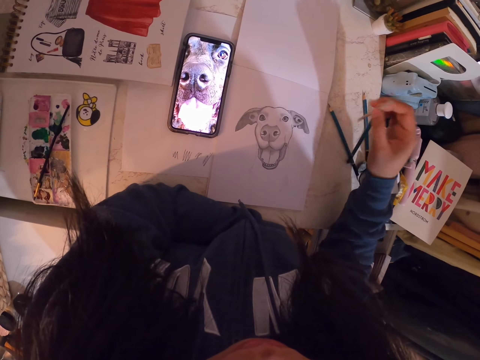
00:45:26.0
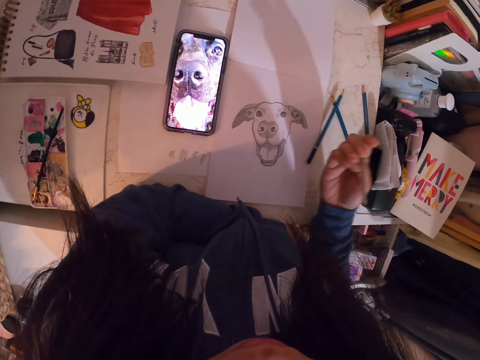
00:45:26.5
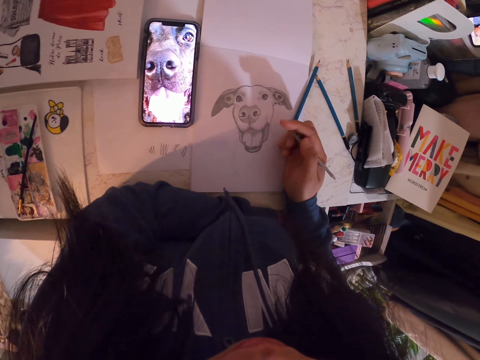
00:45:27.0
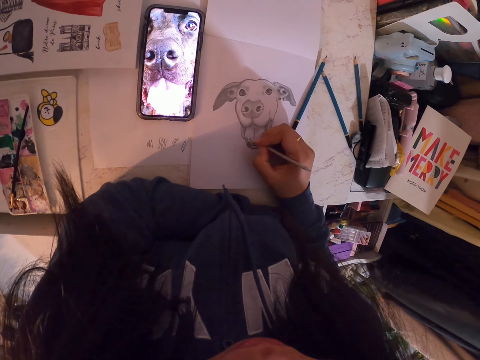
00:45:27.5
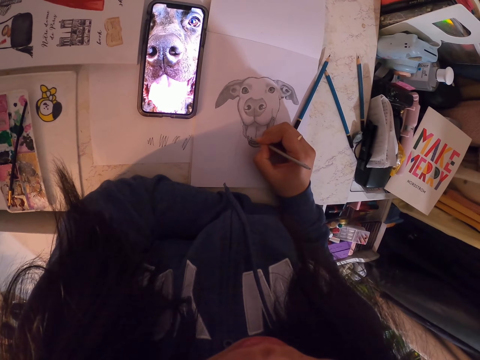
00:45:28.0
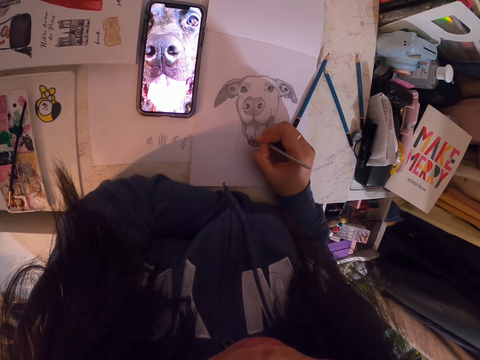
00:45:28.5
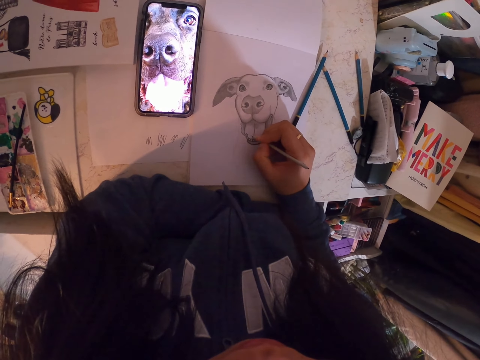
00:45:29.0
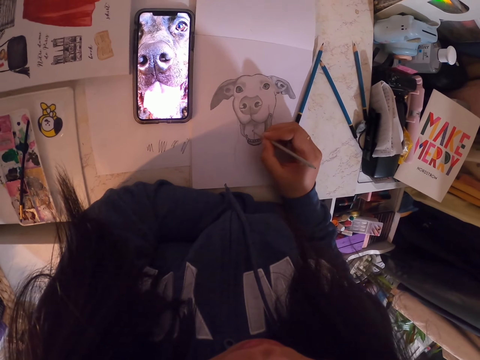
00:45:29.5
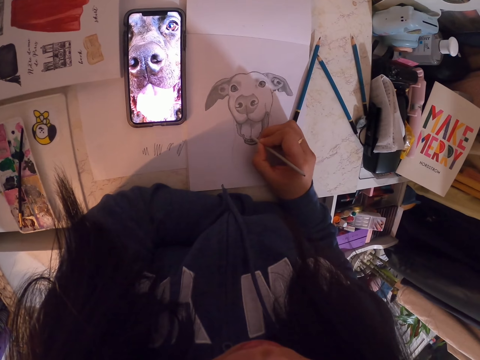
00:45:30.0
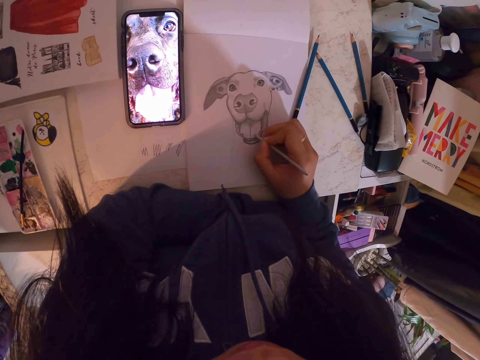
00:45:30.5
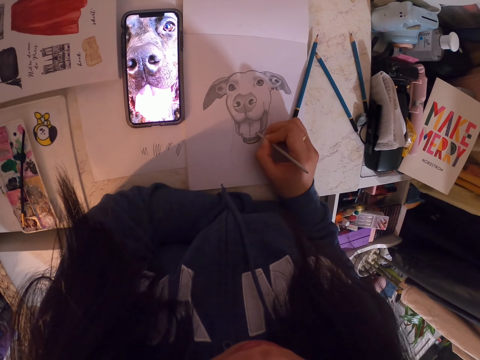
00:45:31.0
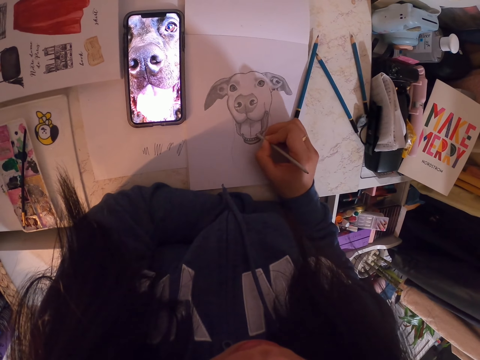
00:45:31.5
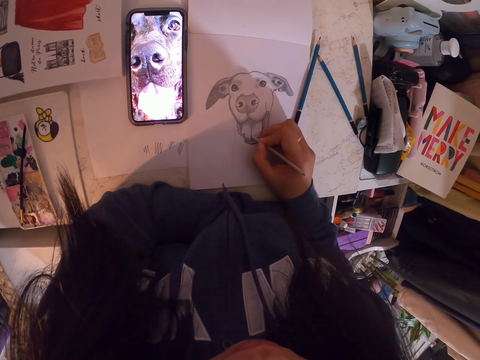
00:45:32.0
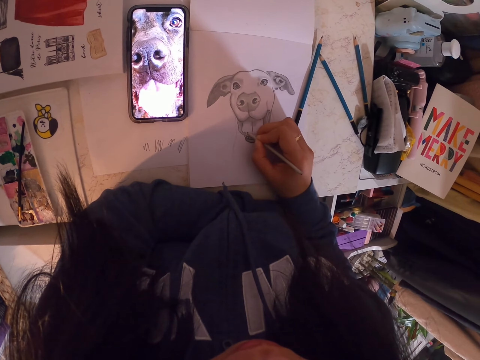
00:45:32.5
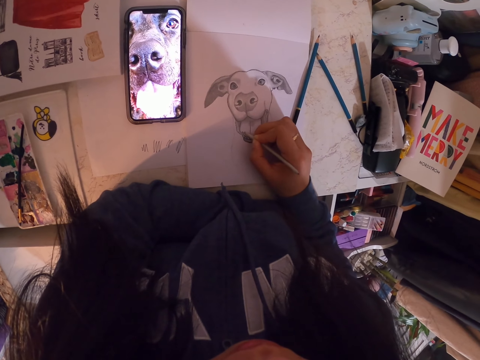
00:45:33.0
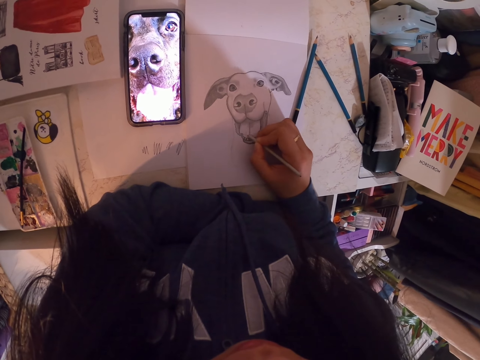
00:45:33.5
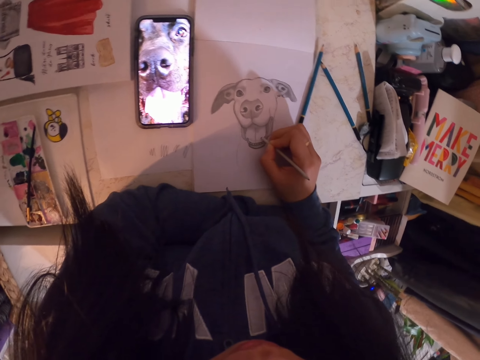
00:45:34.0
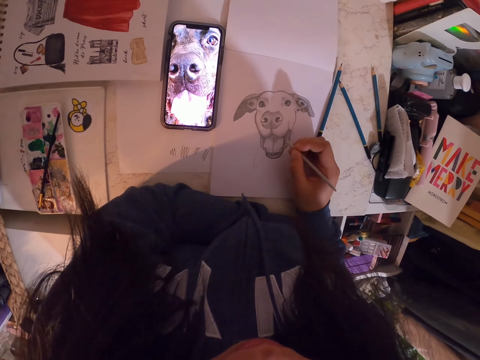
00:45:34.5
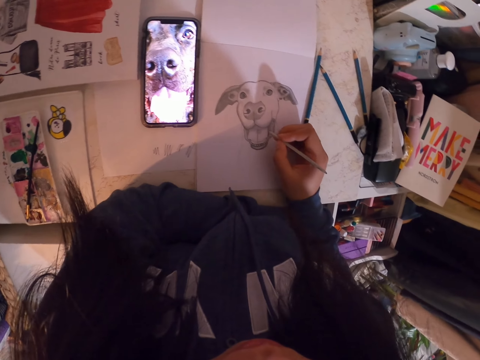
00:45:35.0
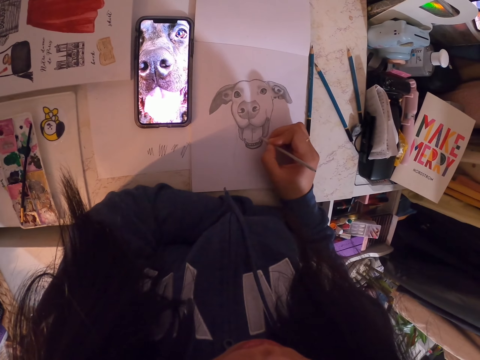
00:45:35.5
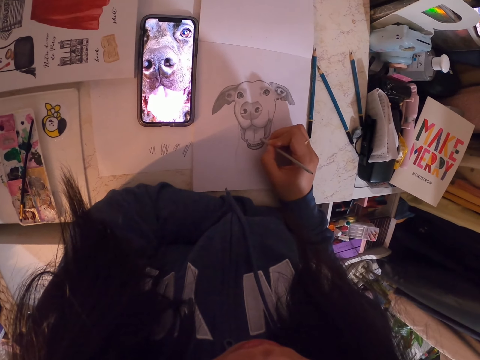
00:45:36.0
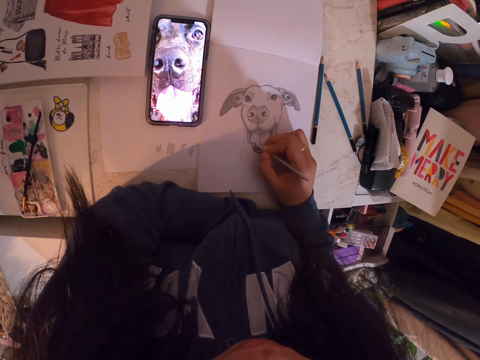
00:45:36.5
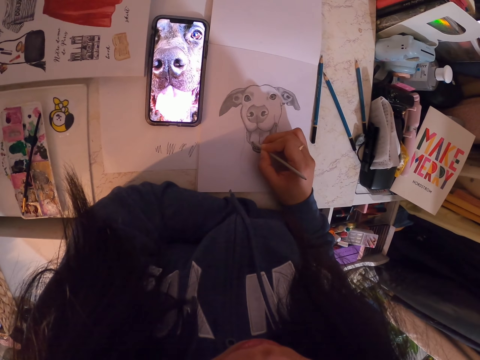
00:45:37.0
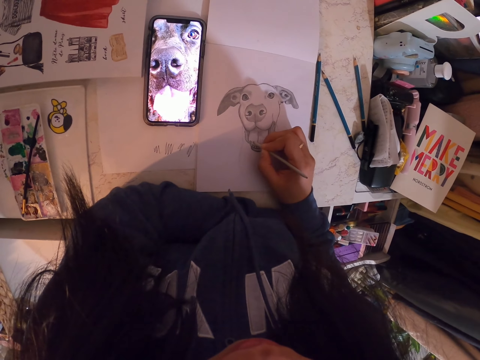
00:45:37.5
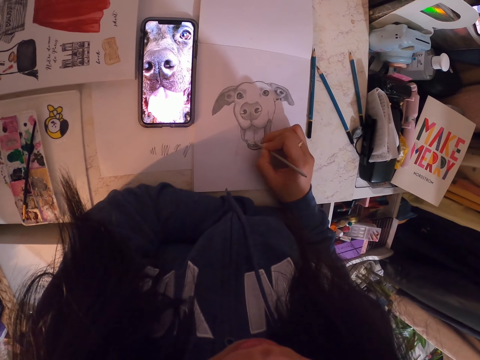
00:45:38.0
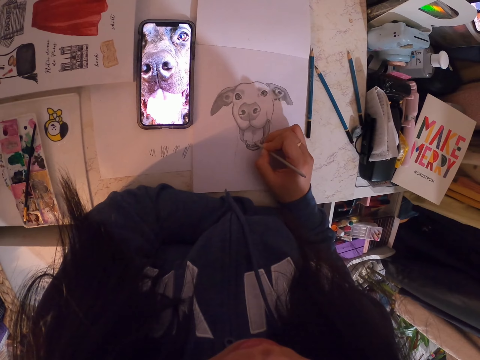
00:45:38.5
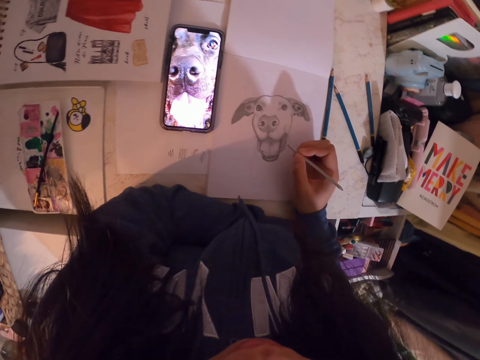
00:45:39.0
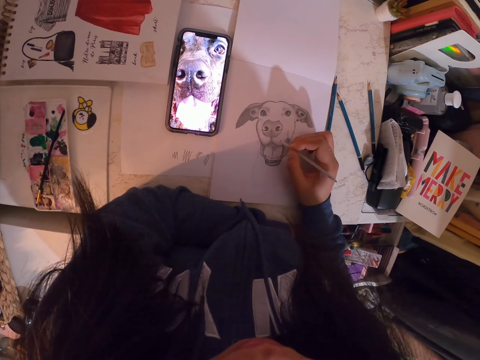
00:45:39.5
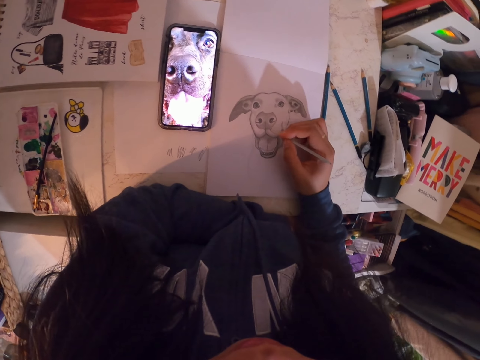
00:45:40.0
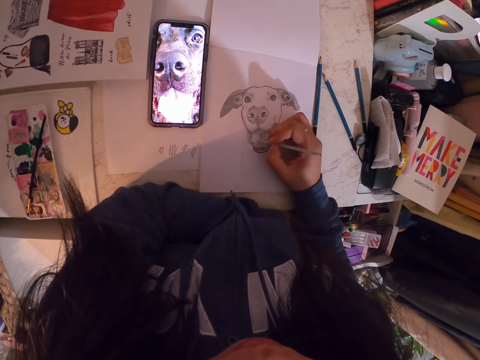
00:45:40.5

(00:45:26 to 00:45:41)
The camera wearer picks up a sketch pen. They sketch the image with the sketch pen in the book.

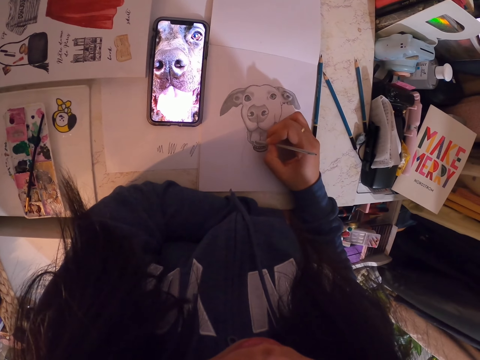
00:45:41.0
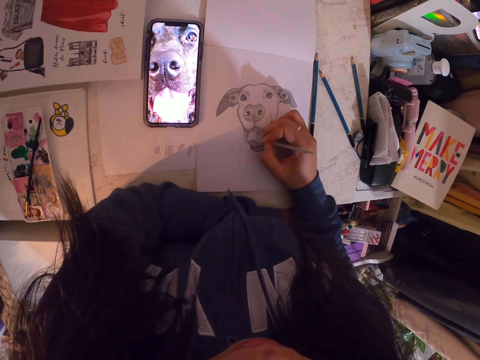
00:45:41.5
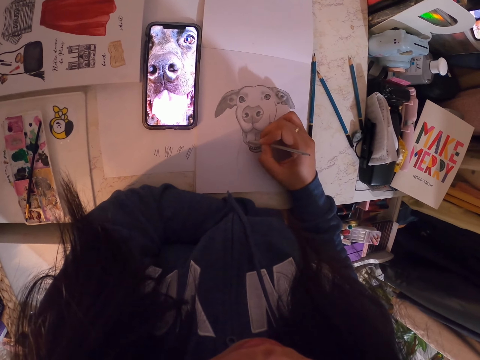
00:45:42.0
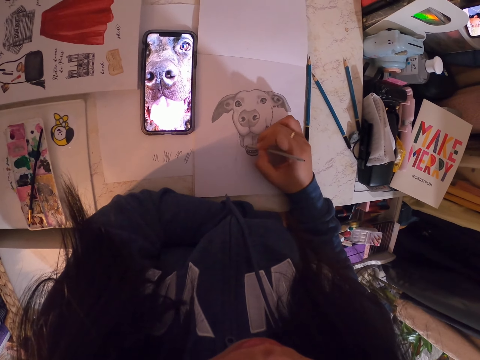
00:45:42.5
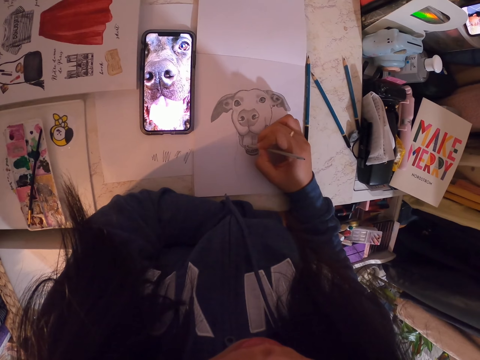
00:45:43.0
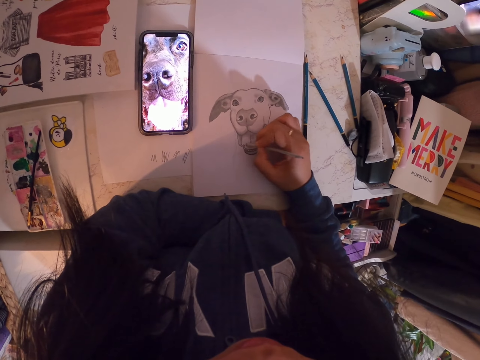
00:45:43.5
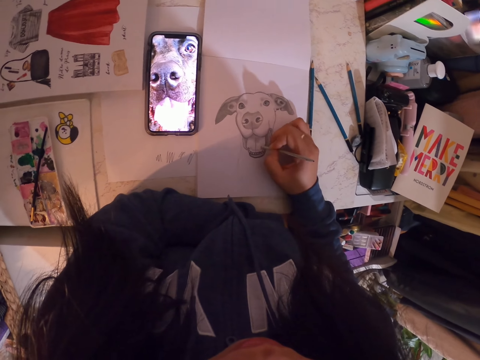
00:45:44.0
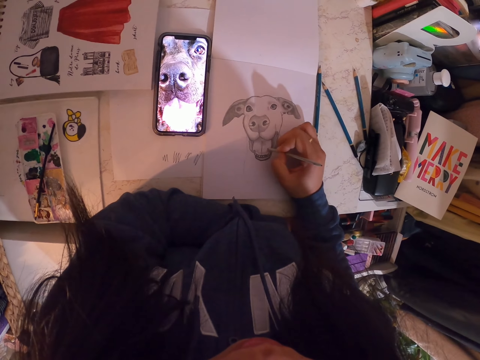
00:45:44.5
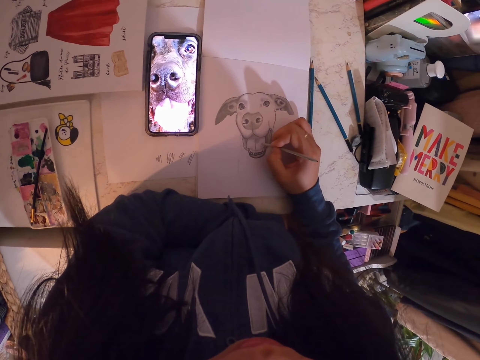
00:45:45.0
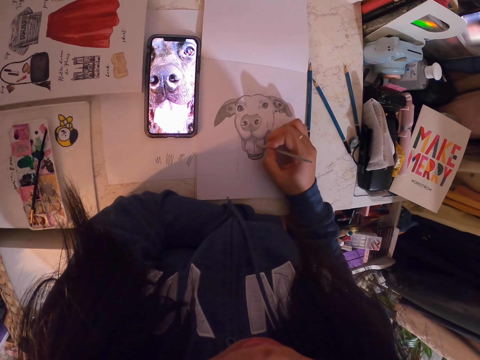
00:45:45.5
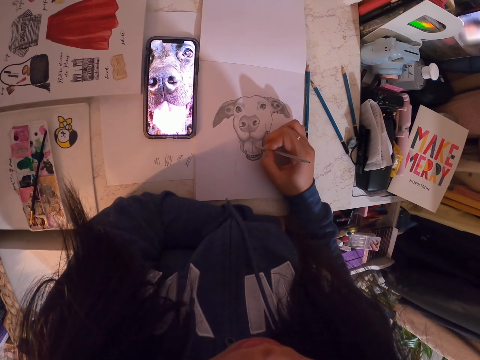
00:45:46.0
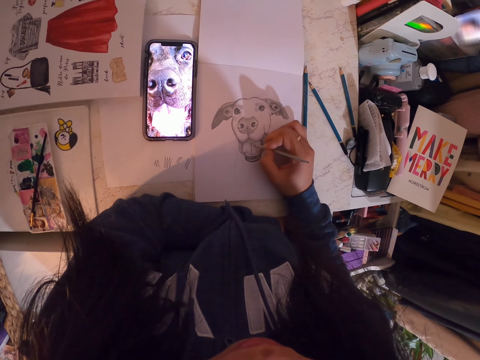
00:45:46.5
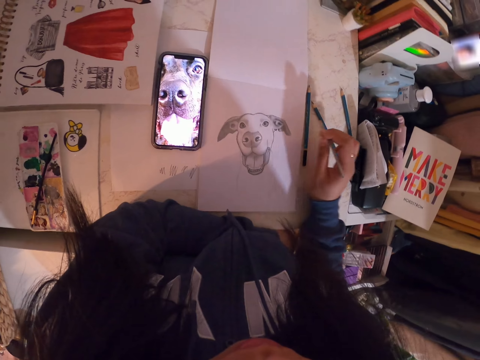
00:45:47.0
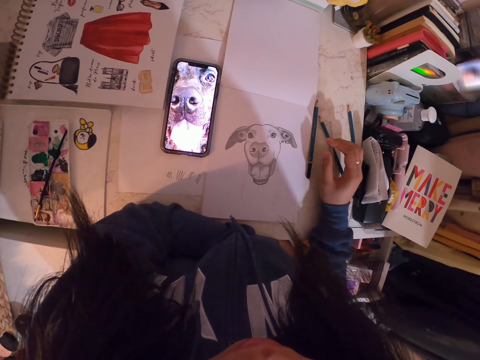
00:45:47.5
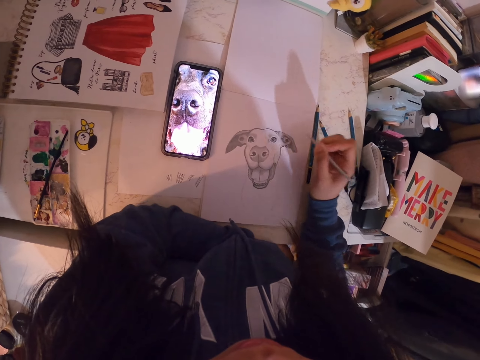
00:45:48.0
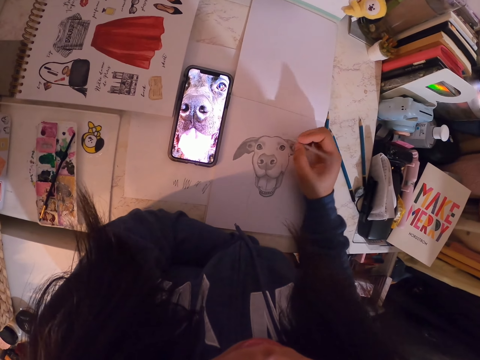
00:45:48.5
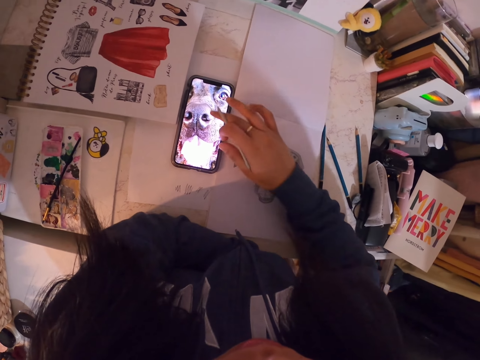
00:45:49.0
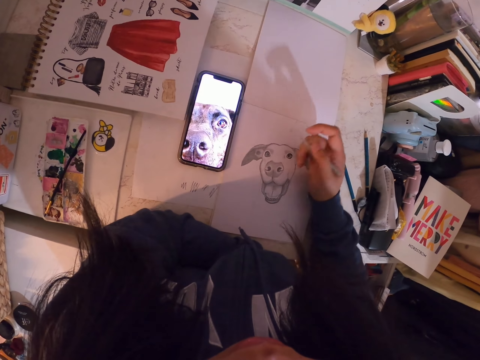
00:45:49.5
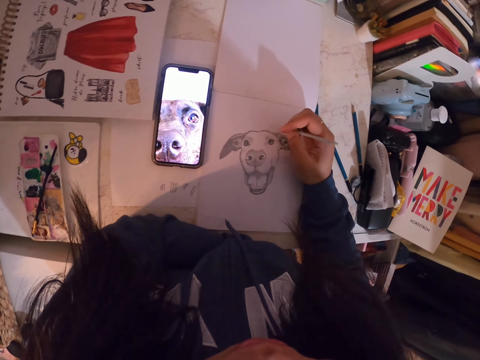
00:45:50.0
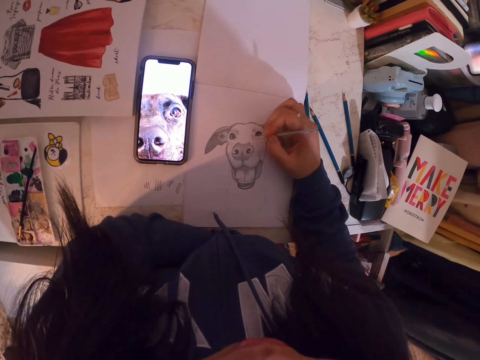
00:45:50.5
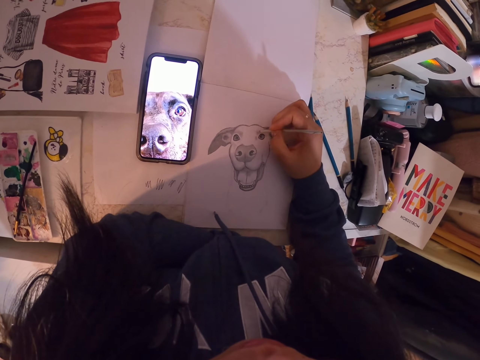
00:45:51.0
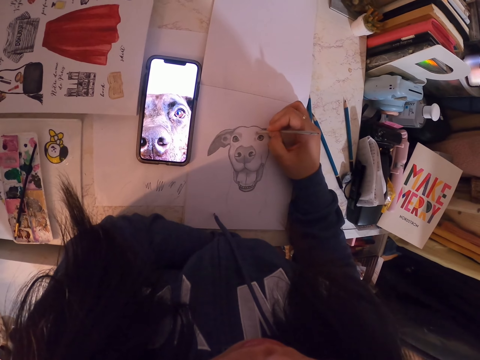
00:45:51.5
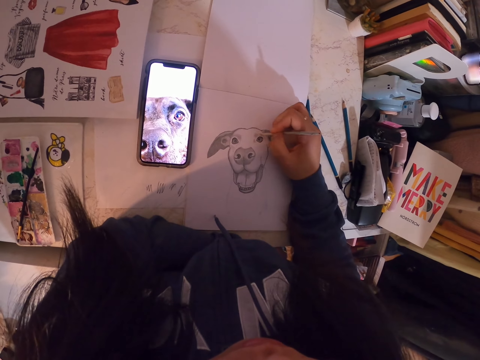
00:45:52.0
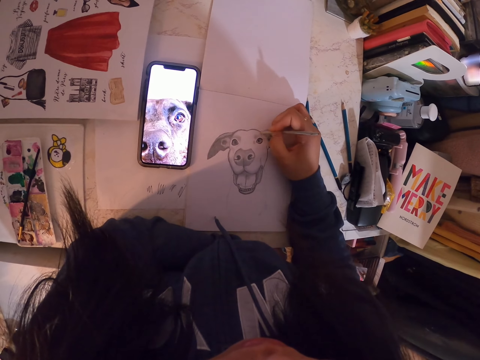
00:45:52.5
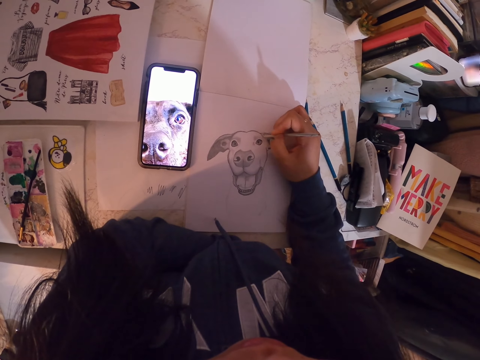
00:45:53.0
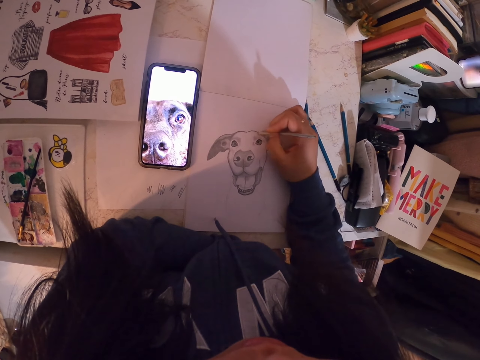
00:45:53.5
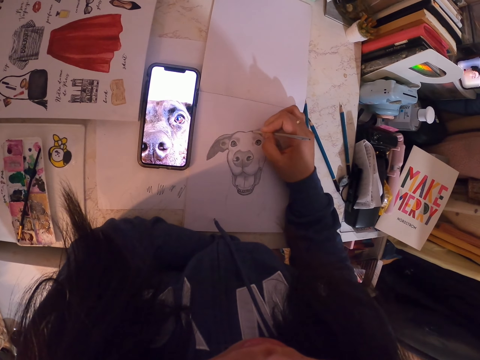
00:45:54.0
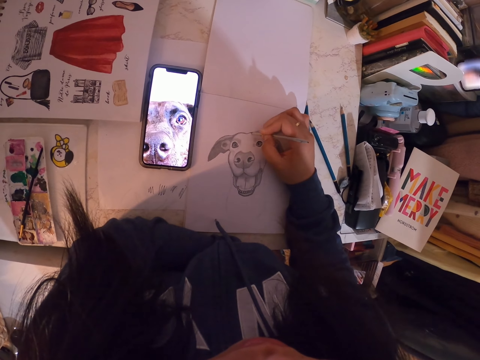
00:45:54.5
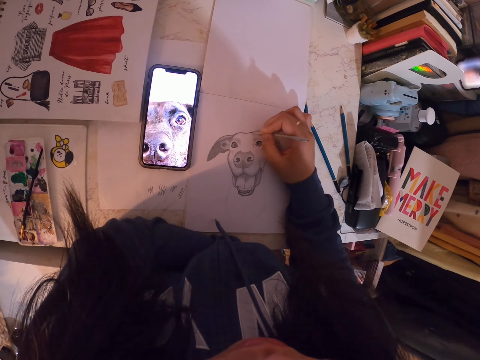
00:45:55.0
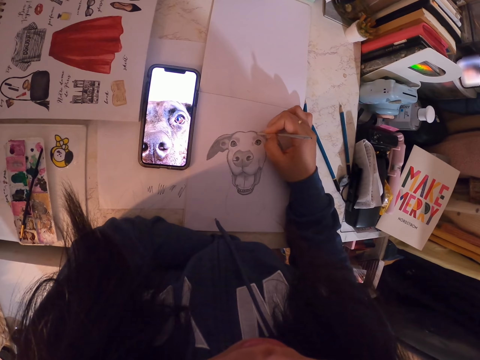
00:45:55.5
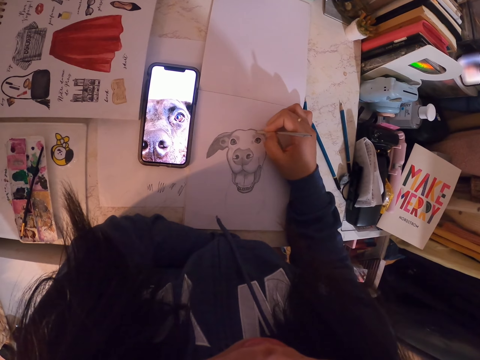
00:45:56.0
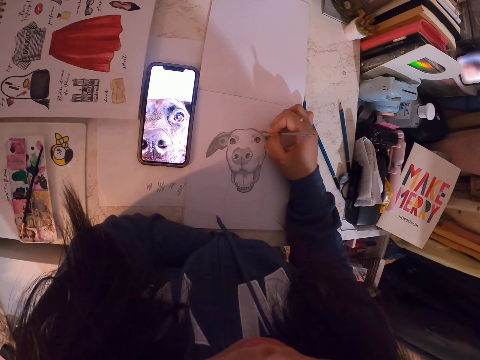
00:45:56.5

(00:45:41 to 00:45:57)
The camera wearer puts down the pencil. They operate the cellphone. They swipe the phone. They draw in the book.
